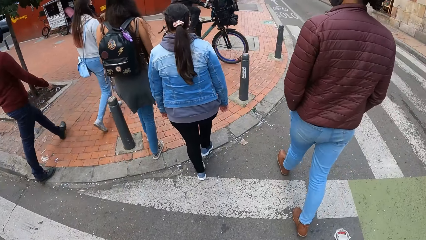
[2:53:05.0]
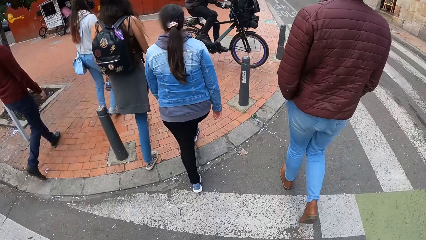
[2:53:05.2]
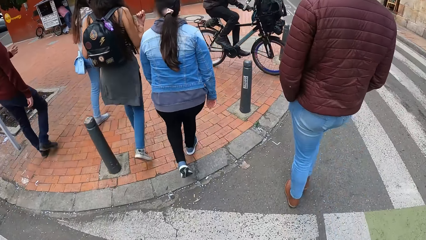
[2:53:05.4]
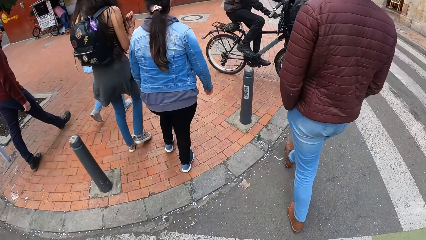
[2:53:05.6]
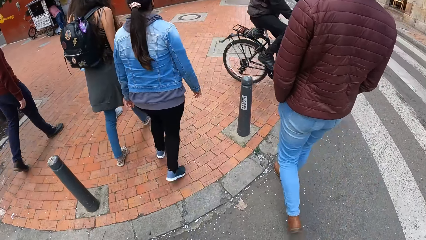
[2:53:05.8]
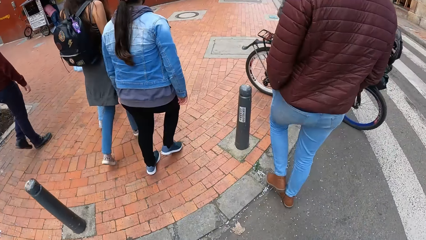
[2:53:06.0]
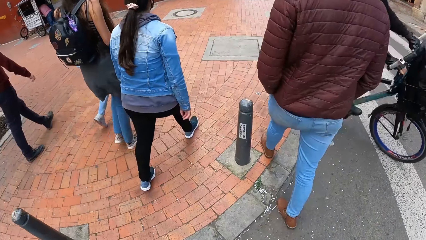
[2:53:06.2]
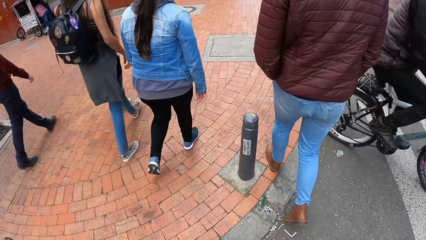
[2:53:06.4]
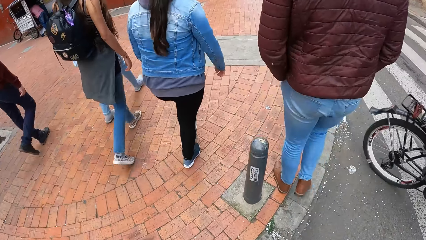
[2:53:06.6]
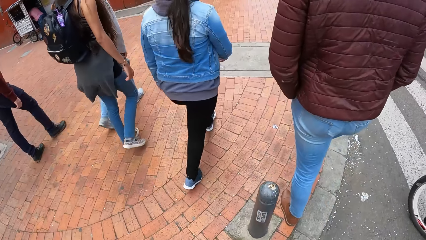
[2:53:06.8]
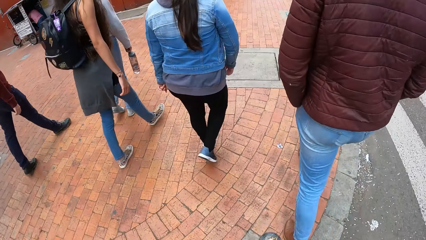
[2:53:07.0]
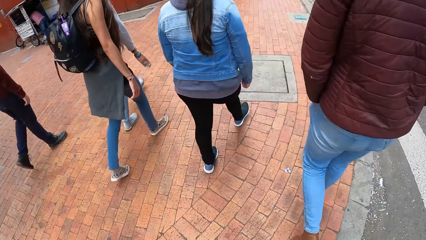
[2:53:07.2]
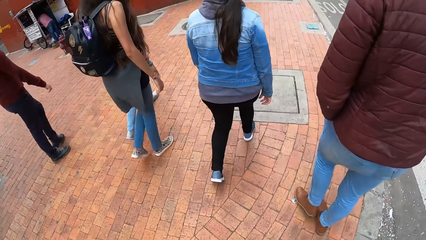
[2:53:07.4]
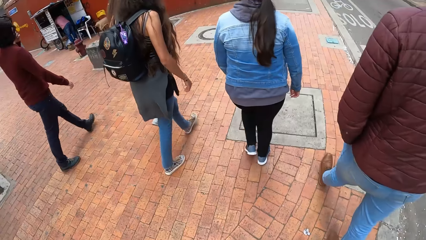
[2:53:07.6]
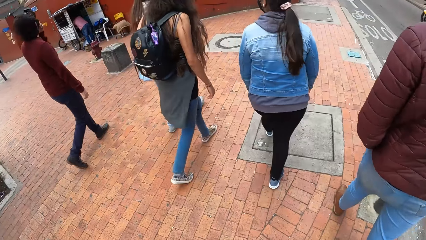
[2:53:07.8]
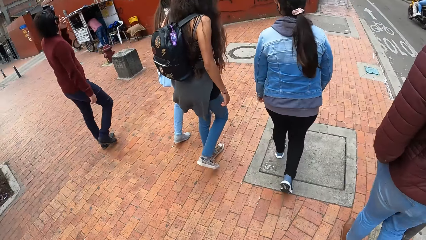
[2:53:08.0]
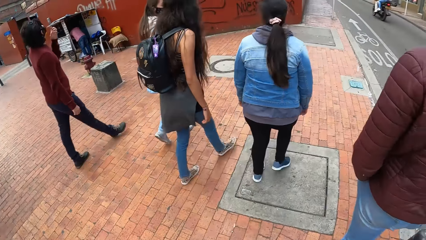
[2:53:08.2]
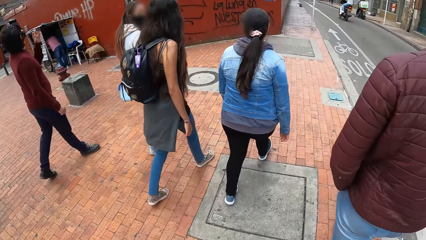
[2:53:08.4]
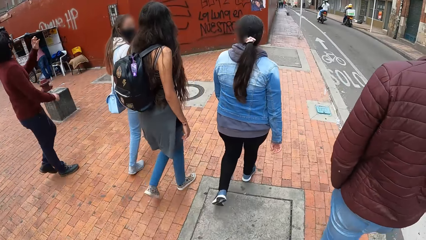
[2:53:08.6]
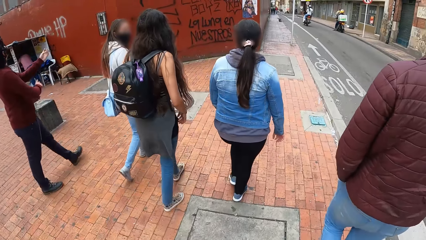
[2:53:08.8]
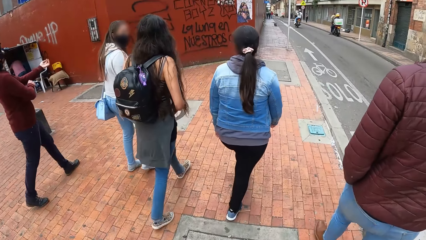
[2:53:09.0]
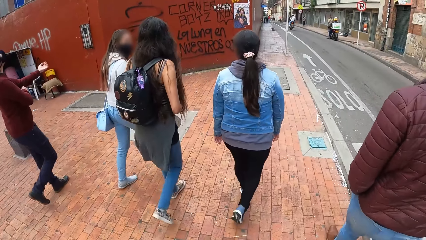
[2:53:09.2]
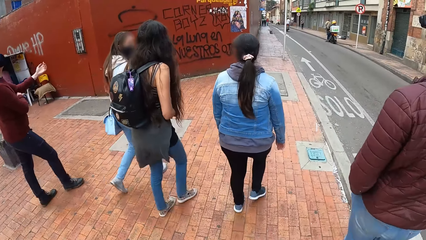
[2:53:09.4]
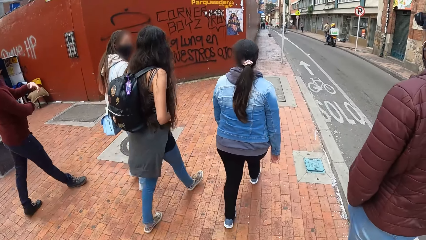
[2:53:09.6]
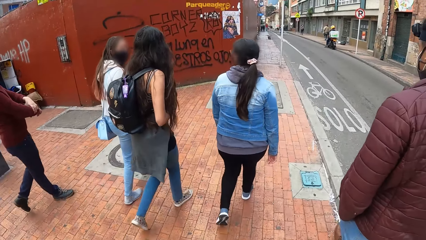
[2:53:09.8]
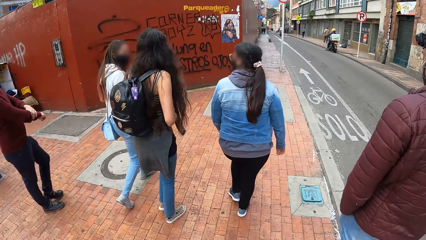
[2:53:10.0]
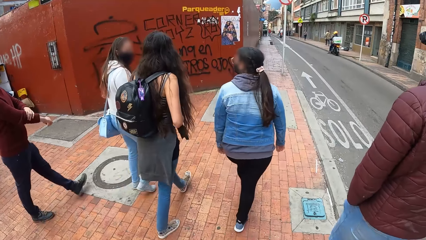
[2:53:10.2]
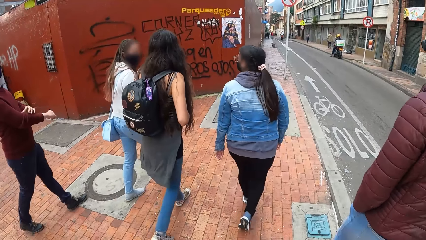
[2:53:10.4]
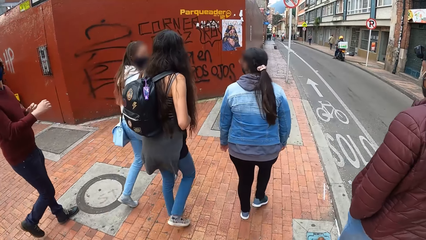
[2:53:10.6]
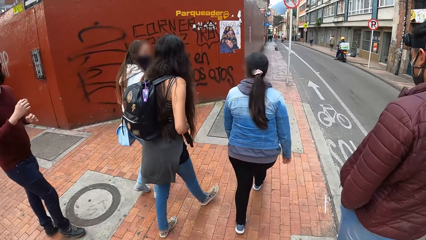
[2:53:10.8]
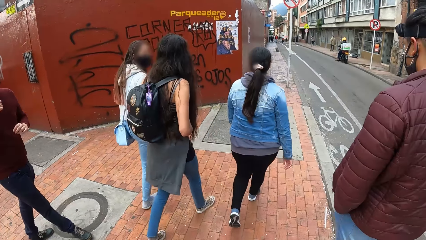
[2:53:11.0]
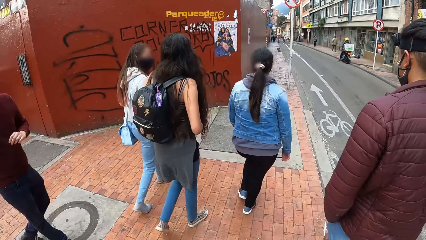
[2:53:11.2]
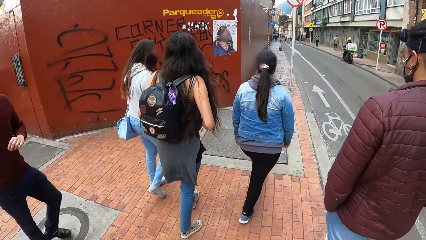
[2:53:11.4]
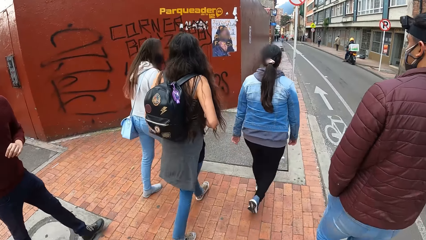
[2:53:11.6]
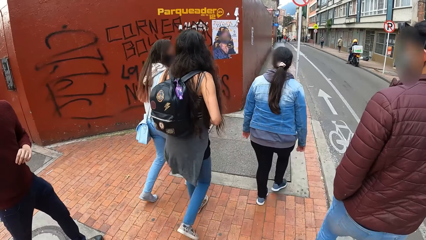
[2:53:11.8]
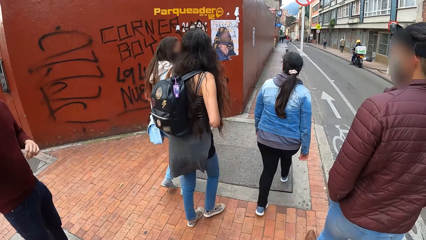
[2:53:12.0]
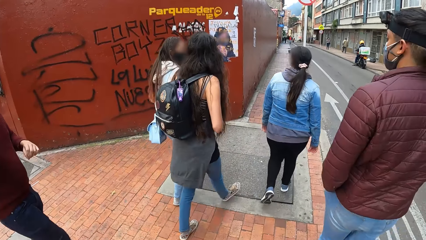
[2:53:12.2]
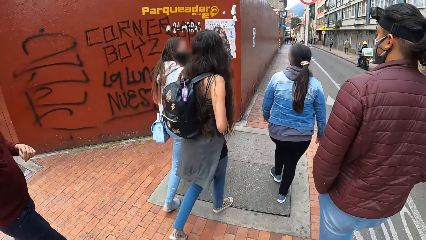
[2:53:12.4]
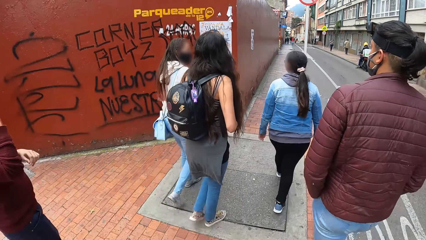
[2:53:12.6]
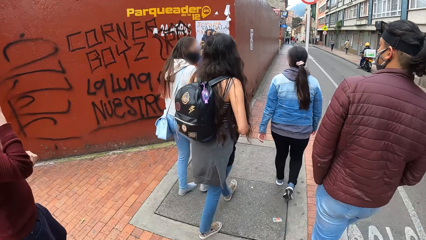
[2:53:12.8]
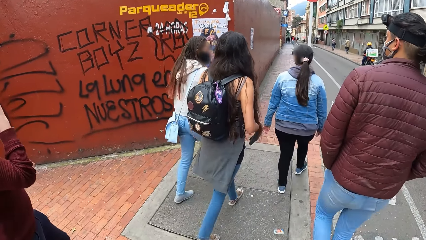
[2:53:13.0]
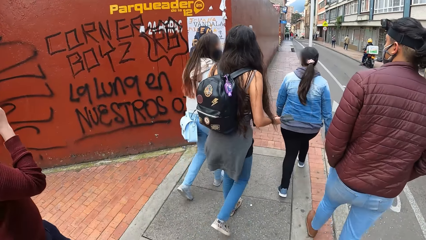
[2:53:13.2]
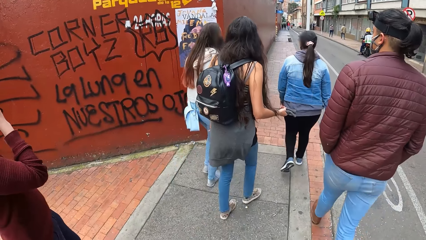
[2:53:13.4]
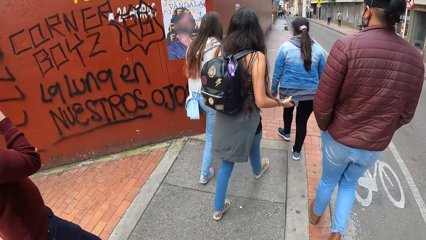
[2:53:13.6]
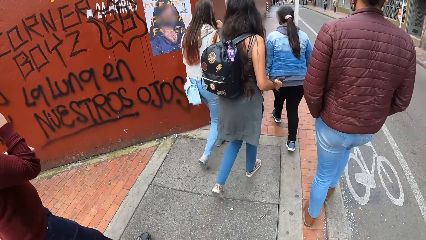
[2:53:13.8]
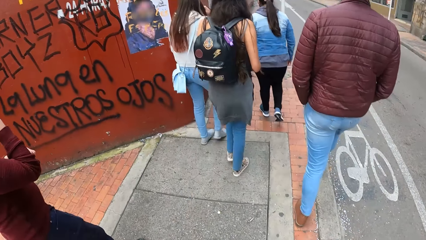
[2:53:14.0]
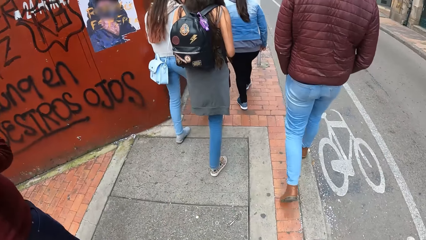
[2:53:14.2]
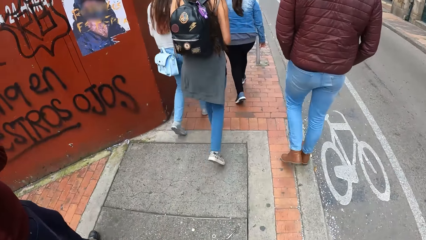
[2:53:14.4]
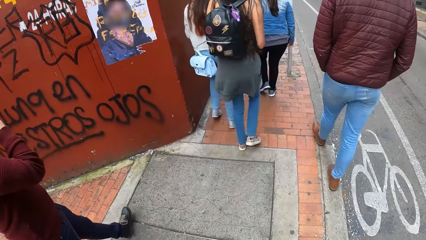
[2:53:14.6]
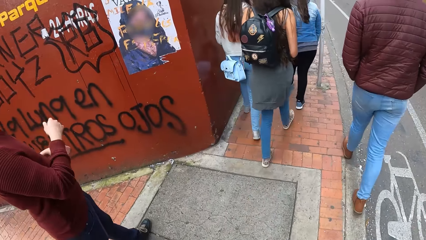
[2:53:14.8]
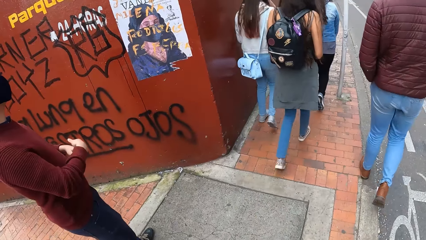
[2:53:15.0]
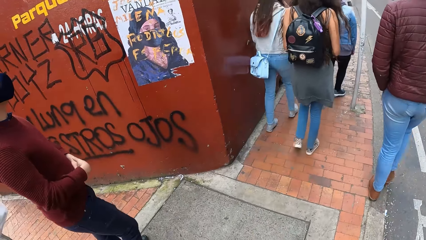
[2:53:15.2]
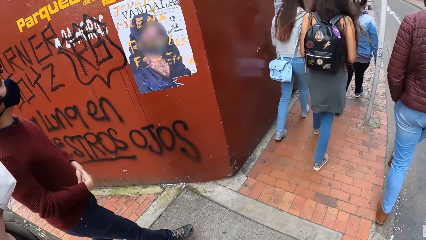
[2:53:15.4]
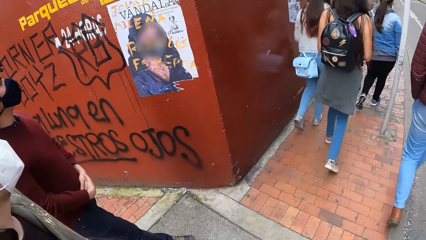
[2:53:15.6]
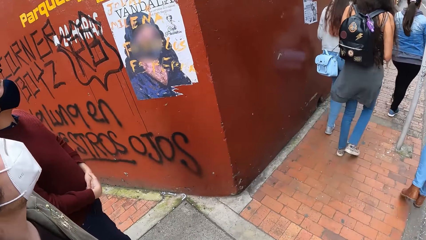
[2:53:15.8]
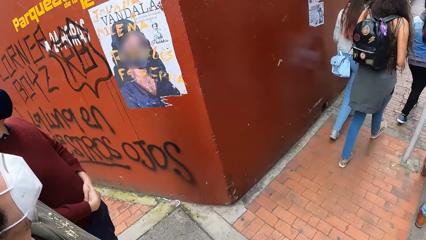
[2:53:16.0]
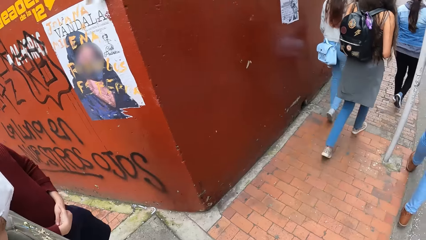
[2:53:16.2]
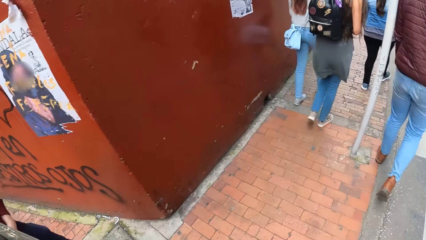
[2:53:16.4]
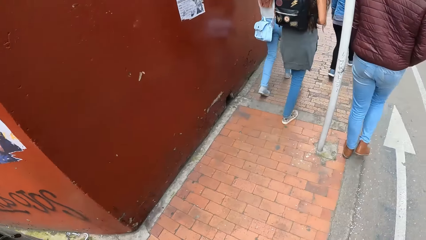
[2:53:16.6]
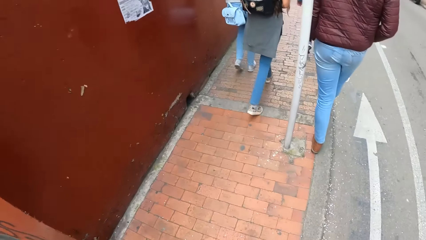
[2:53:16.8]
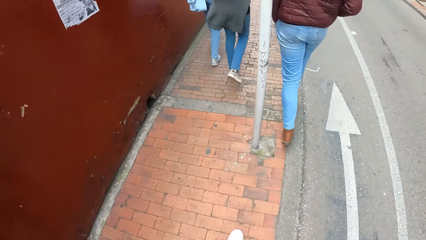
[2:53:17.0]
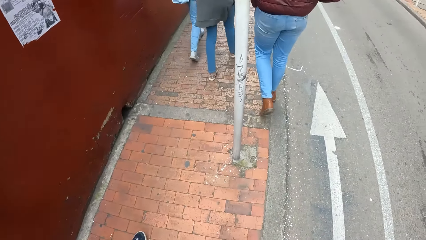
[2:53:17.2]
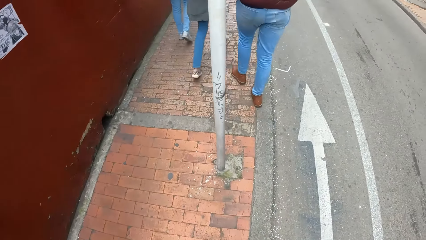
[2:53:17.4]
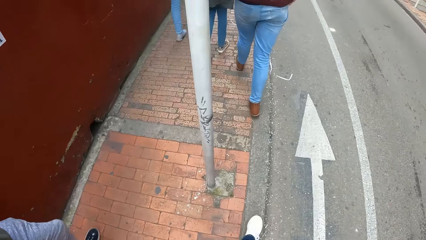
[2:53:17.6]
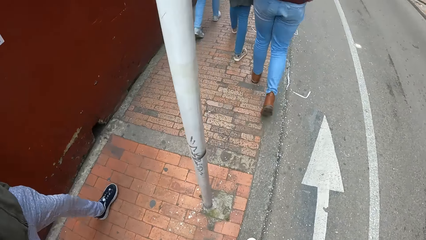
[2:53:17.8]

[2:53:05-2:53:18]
A cyclist rides past the camera wearer with a bicycle. They walk on the sidewalk. The man adjusts the nose mask on his face with his left hand. He adjusts his left sleeve with his right hand and adjusts his right sleeve with his left hand. The woman pulls the sleeve of the sweater around her waist with her right hand.

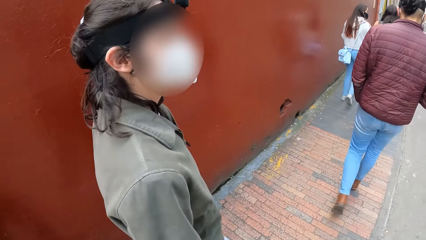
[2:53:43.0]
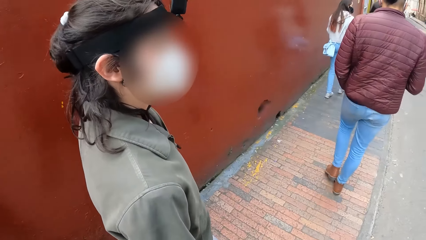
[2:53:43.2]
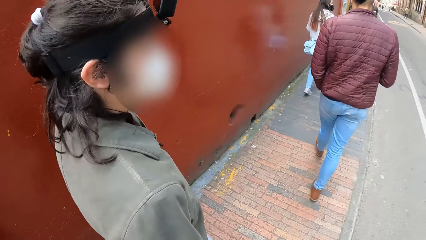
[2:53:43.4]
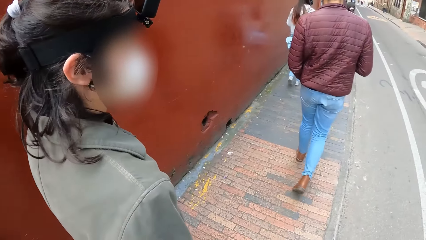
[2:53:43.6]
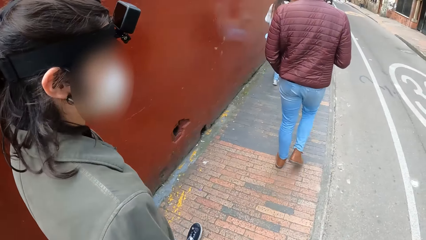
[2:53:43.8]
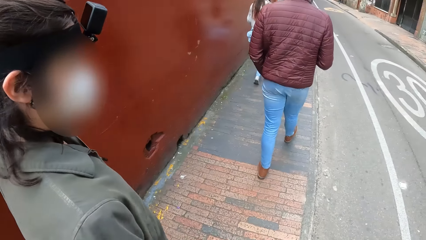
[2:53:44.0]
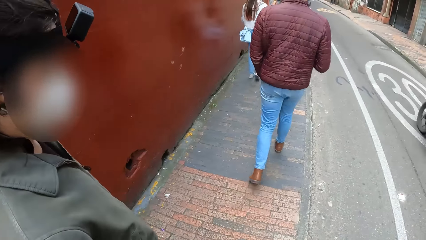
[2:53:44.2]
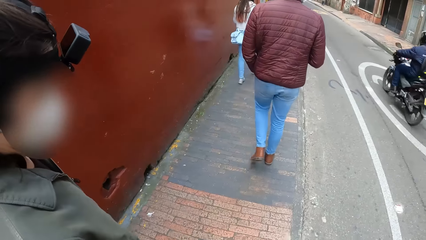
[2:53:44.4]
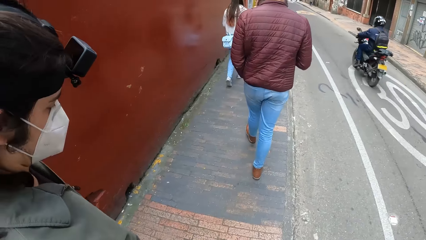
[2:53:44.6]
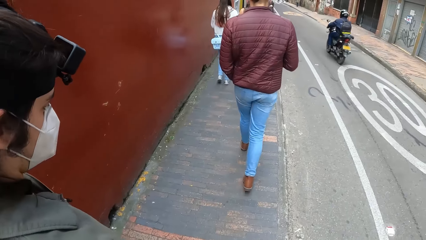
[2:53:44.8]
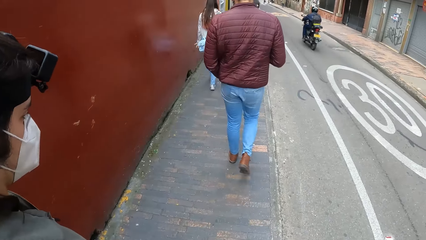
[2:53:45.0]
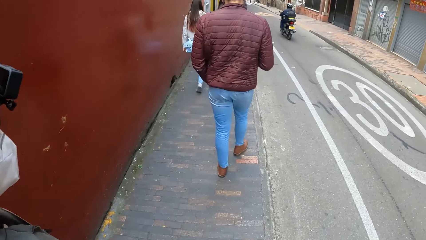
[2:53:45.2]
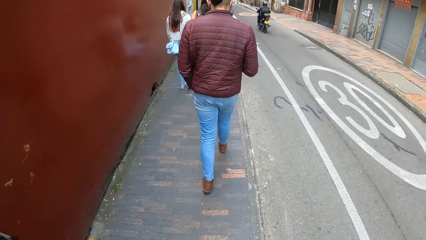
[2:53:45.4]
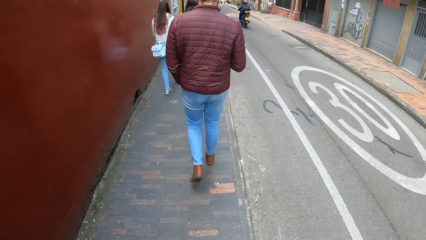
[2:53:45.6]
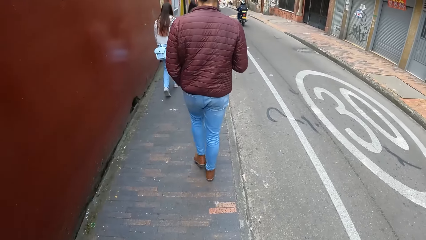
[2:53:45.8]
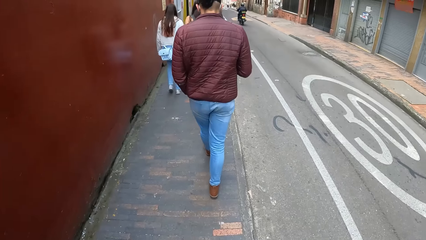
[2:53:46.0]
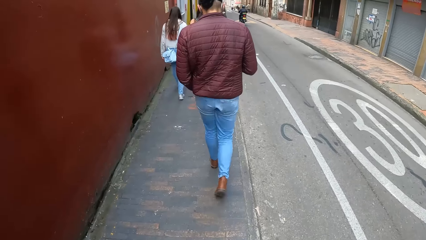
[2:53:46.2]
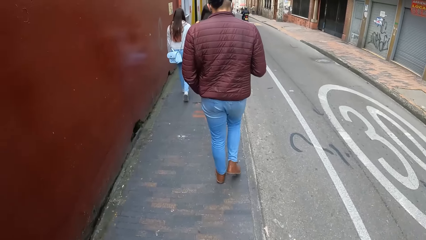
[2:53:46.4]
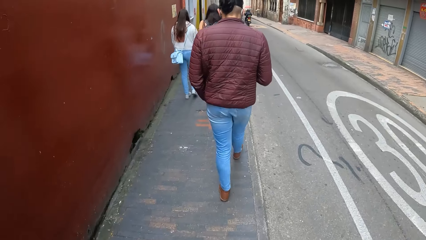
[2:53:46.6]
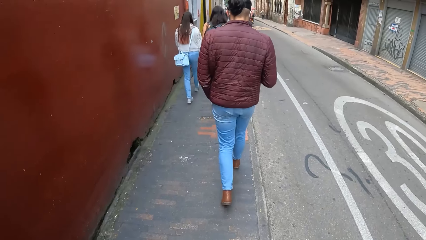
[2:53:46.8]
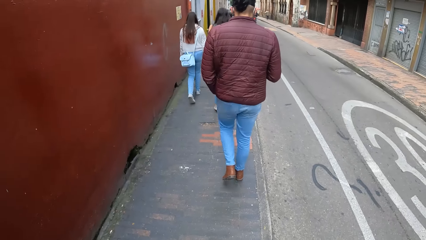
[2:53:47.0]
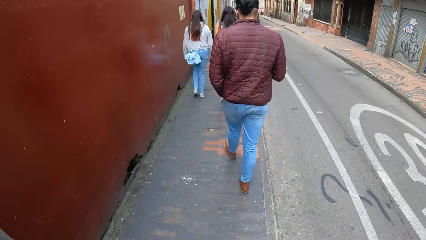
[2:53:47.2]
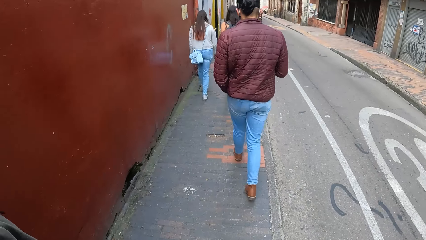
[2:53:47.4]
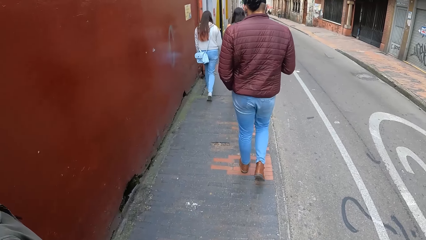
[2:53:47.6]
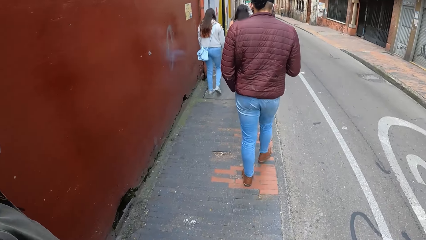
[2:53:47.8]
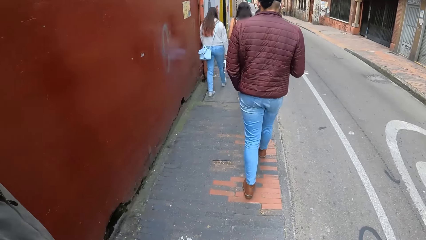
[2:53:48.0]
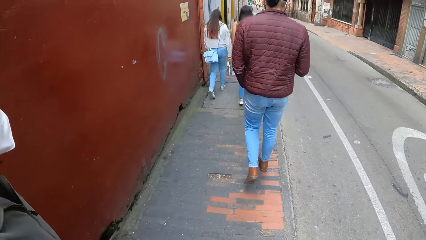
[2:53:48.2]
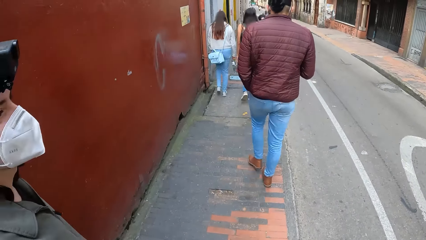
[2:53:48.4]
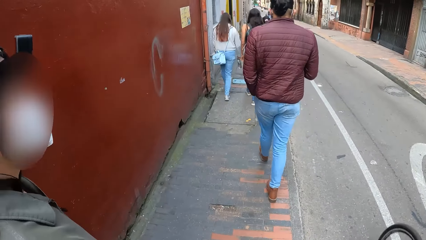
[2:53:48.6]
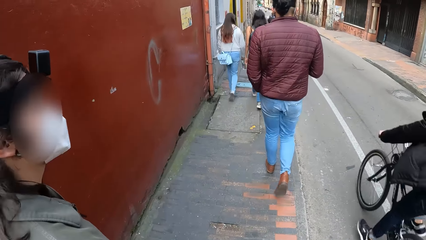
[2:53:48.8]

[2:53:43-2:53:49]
A motorcycle rides past the camera wearer.
